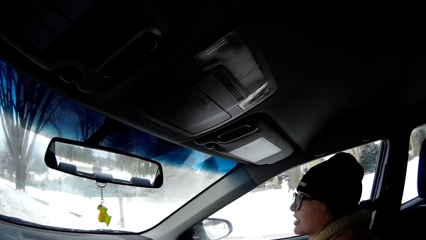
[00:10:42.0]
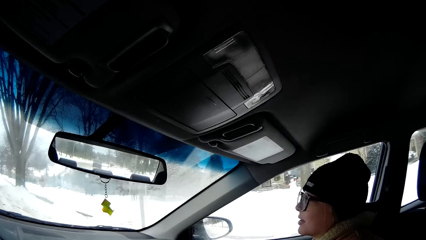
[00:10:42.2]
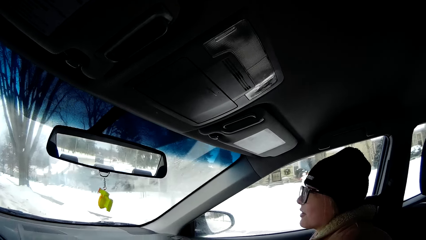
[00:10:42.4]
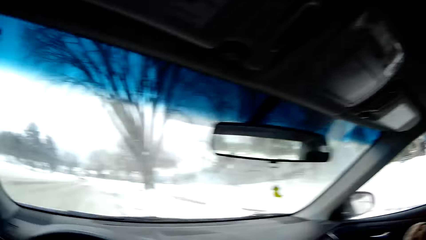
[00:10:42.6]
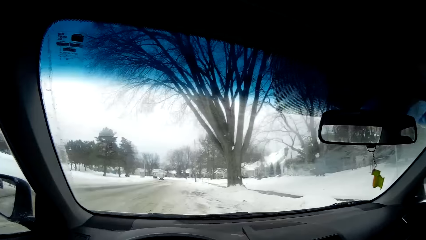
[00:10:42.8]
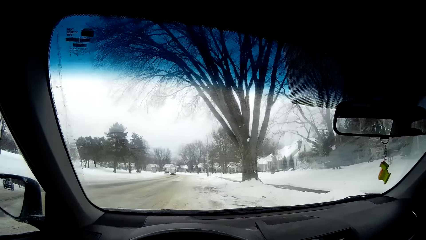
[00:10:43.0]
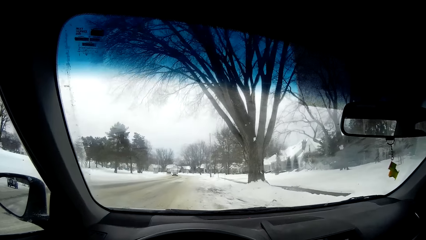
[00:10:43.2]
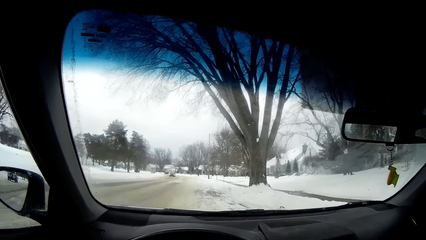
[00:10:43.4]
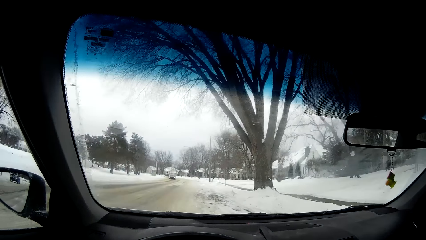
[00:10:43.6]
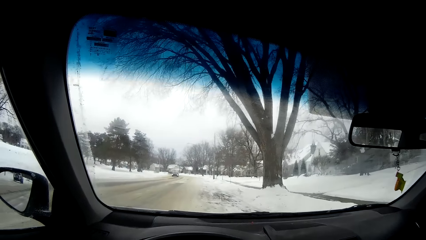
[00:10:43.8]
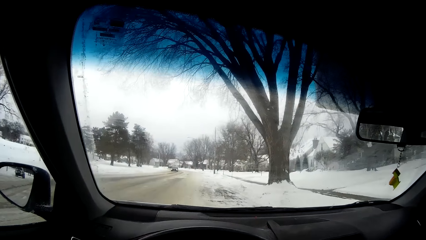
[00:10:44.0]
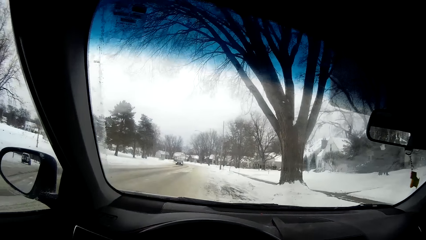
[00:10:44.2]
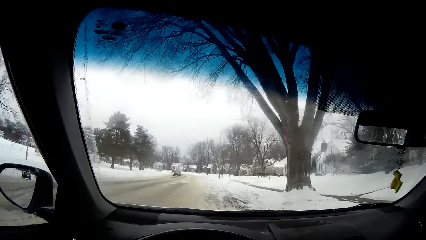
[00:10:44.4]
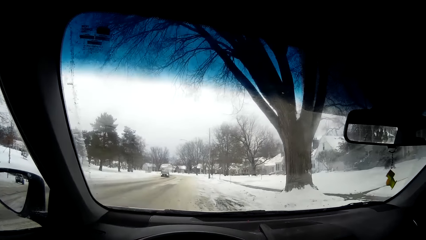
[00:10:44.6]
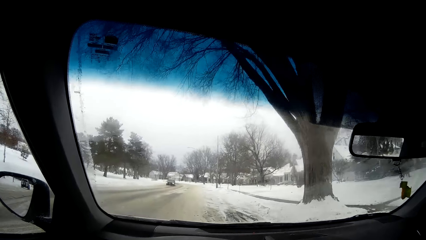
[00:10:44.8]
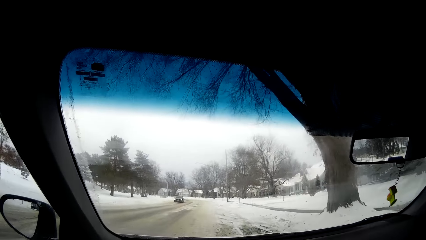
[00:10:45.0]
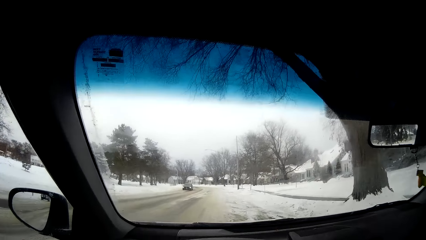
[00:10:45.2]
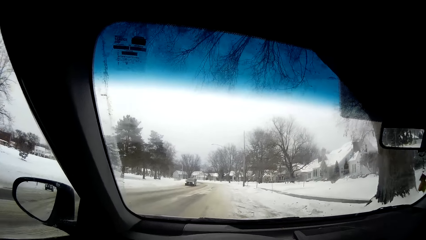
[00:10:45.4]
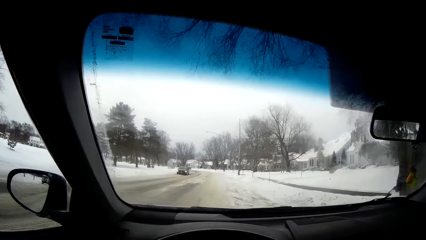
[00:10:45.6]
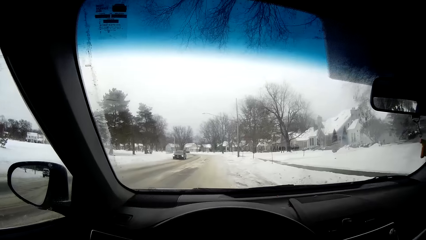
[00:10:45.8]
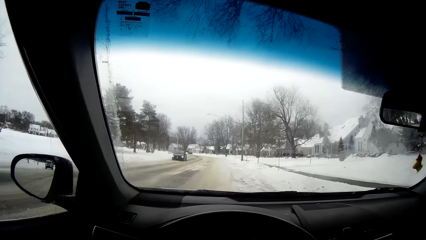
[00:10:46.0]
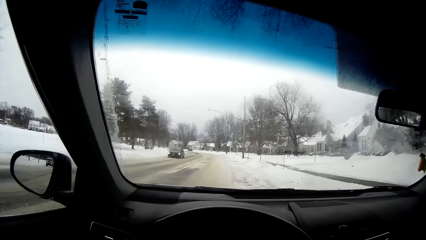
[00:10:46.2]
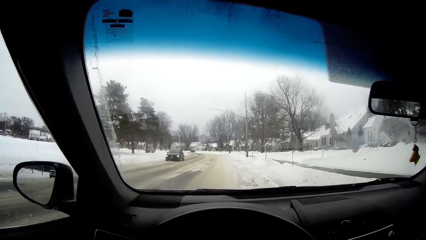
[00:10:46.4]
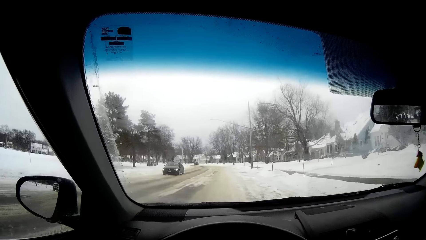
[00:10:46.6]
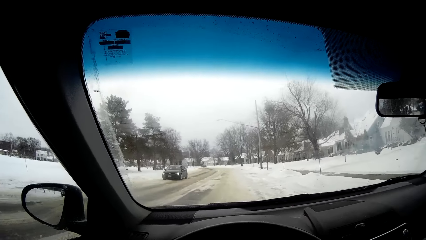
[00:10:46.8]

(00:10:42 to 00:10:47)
The camera wearer drives the car.

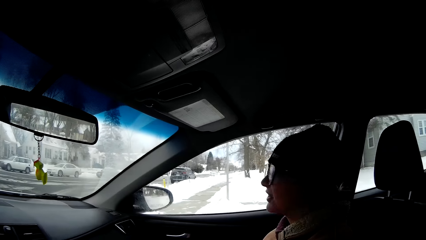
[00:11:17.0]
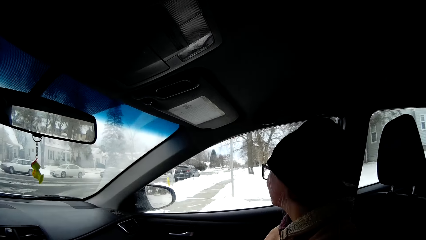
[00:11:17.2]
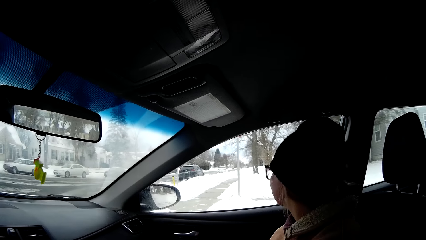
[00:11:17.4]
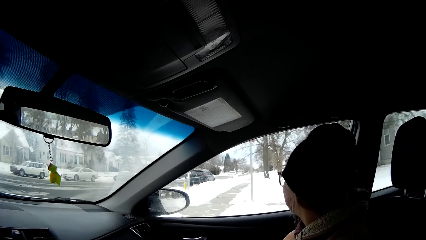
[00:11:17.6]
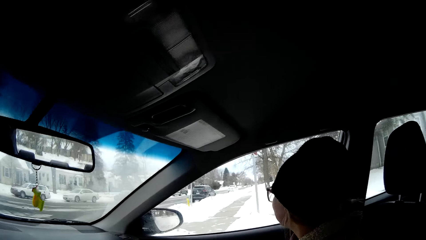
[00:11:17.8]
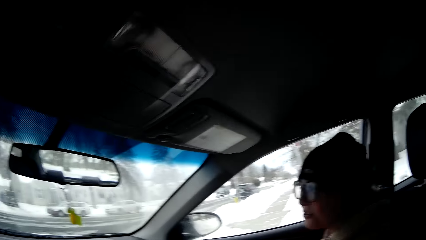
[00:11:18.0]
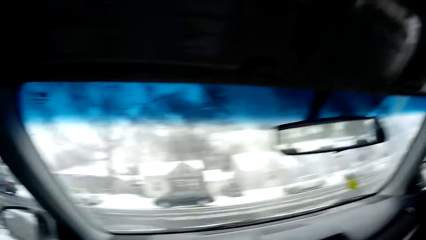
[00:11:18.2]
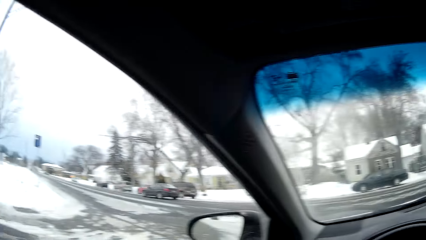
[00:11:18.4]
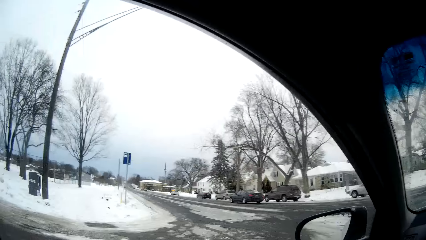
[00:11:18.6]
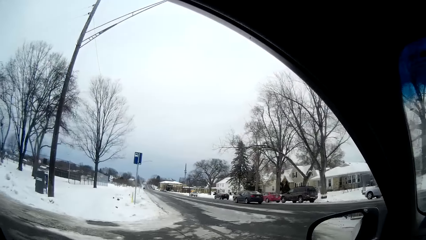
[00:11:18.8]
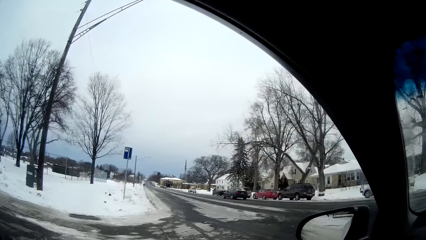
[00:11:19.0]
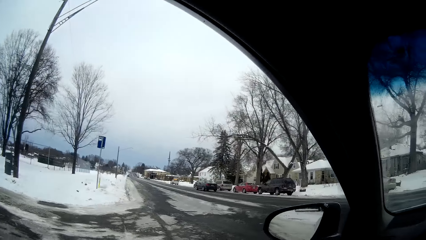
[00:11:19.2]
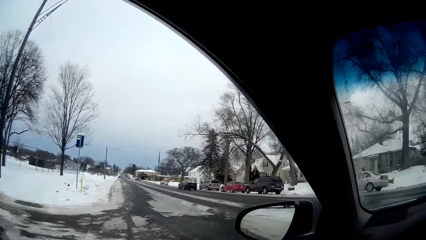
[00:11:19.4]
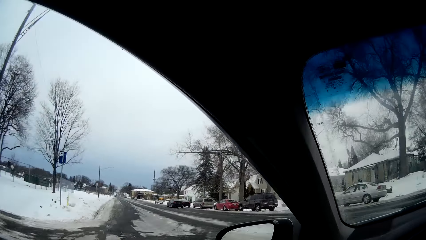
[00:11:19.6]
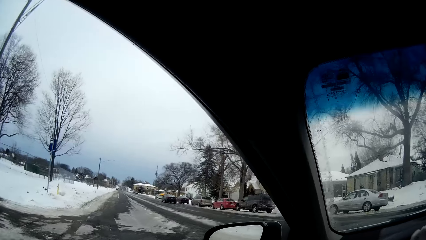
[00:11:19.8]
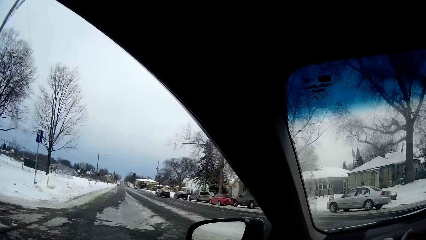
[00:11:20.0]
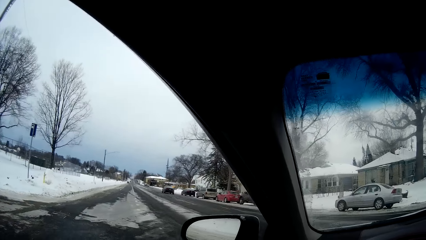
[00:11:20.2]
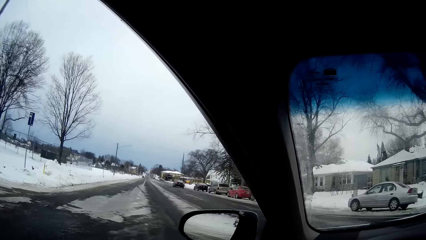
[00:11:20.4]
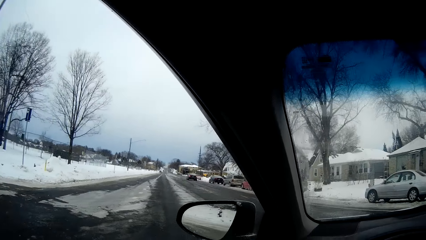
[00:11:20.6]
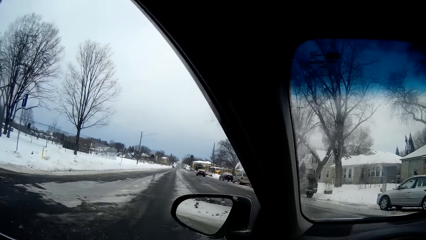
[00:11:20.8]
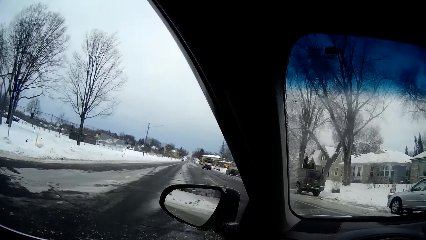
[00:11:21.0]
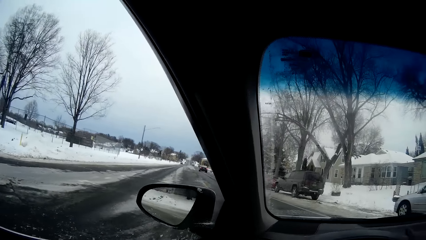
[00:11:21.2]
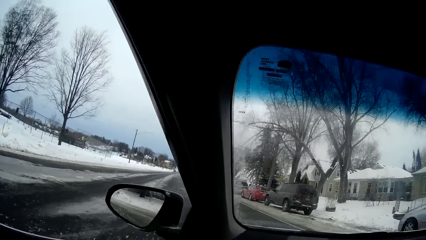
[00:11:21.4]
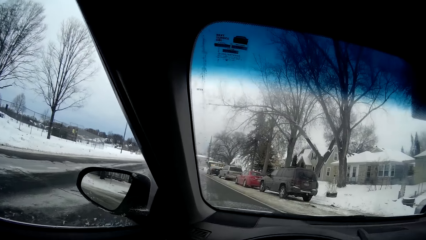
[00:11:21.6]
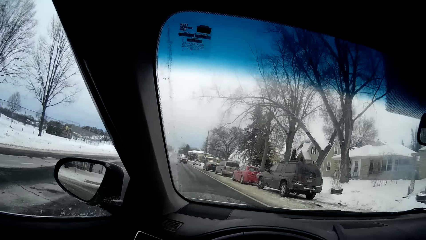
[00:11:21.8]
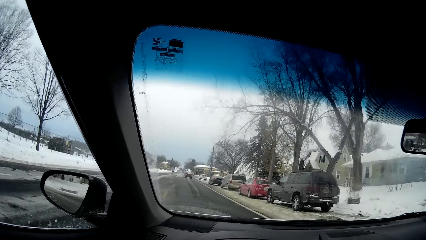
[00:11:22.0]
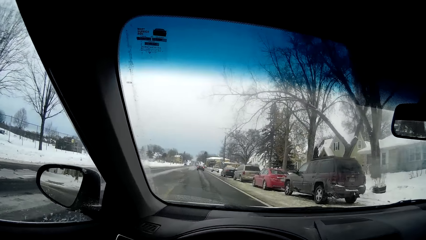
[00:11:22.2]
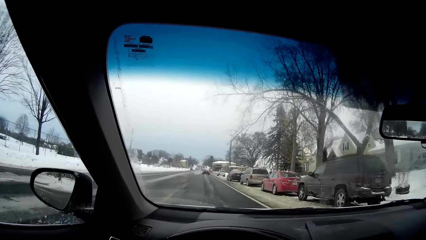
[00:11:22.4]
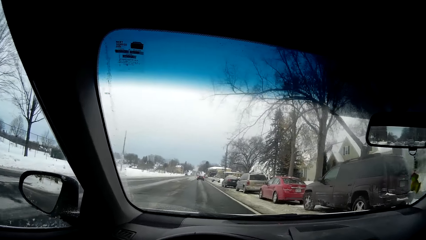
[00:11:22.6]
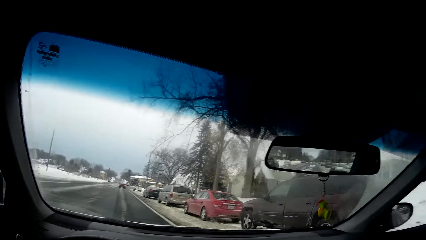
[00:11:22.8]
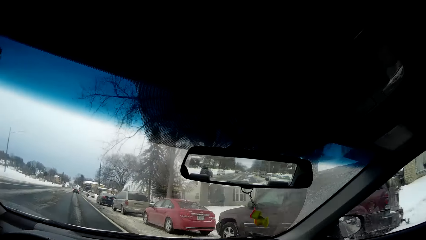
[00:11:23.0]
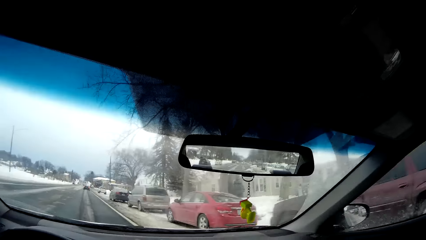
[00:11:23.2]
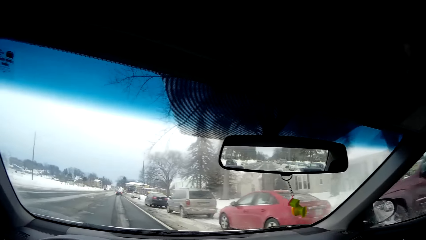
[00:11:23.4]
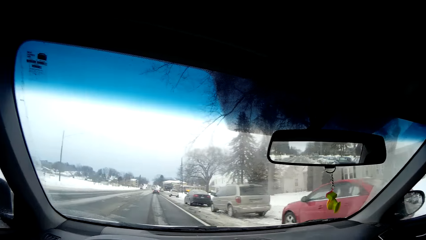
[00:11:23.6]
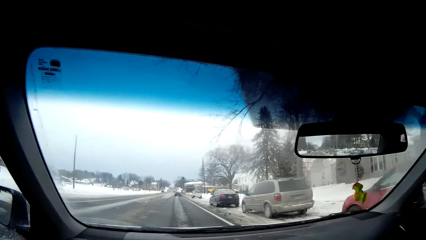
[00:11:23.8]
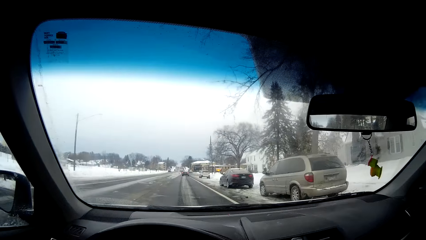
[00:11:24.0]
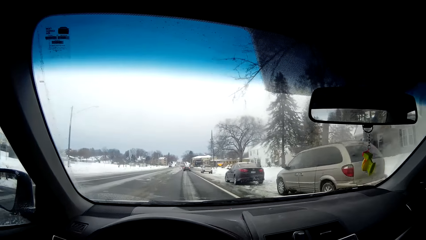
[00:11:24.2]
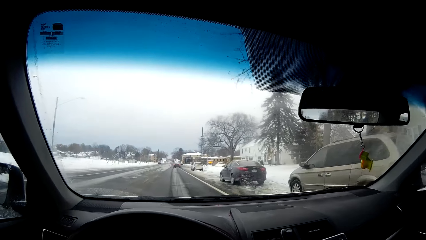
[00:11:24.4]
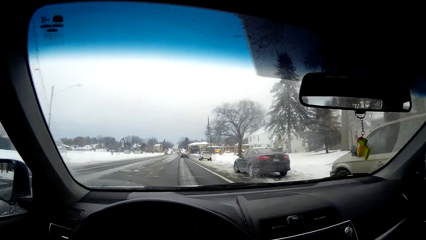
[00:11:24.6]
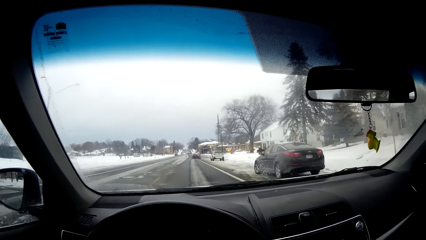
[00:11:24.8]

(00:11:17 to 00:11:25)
The camera wearer turns left.

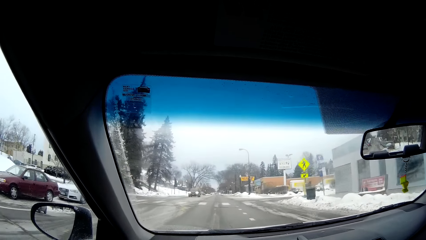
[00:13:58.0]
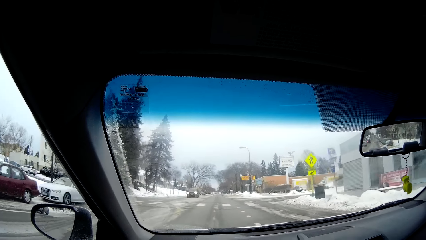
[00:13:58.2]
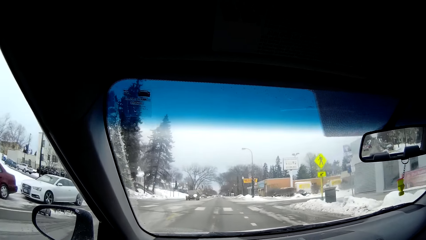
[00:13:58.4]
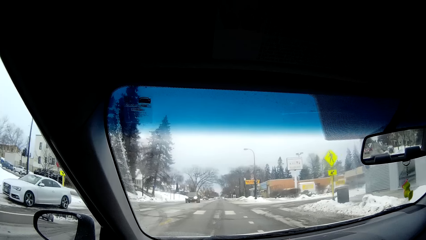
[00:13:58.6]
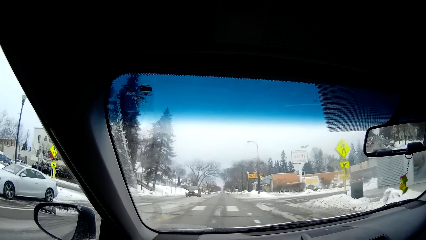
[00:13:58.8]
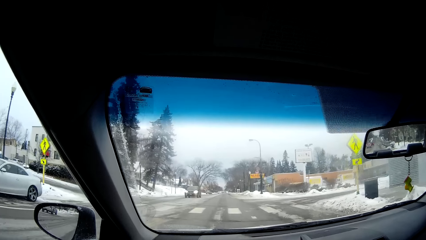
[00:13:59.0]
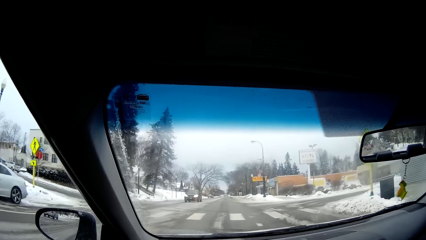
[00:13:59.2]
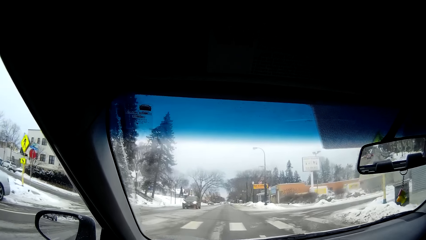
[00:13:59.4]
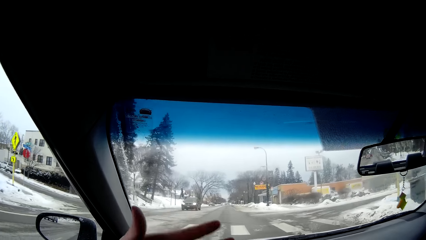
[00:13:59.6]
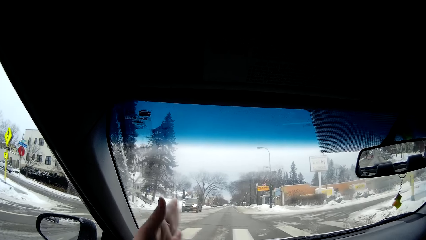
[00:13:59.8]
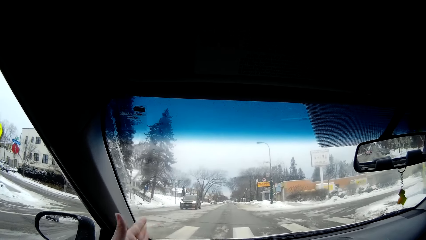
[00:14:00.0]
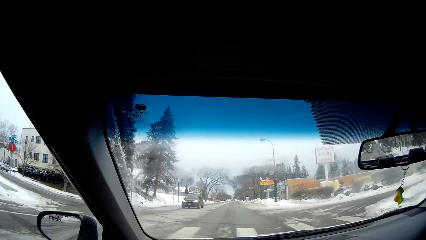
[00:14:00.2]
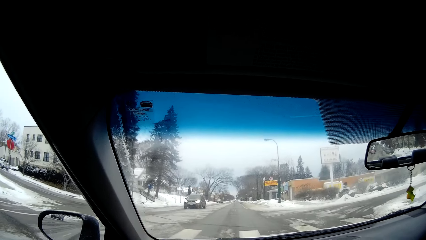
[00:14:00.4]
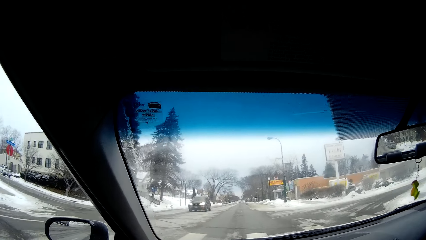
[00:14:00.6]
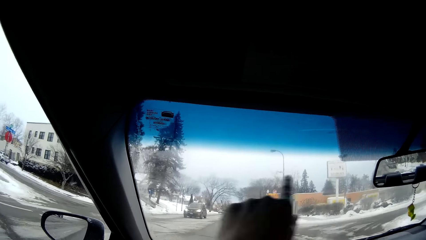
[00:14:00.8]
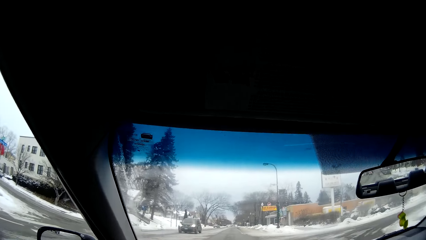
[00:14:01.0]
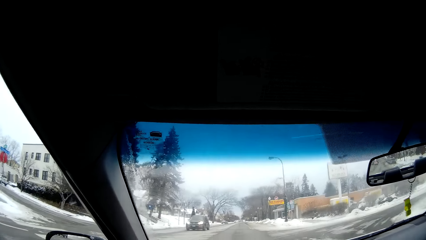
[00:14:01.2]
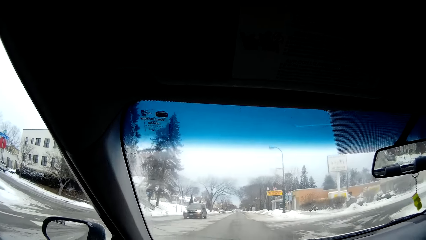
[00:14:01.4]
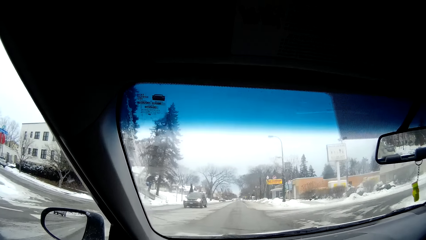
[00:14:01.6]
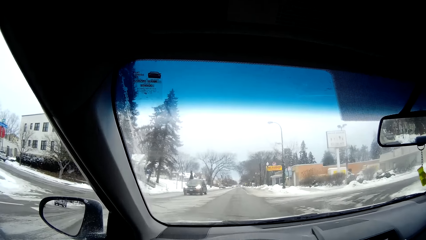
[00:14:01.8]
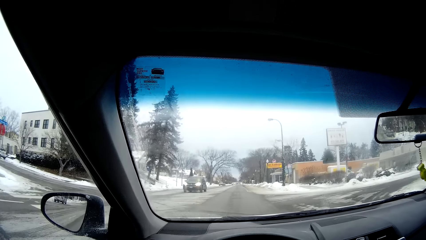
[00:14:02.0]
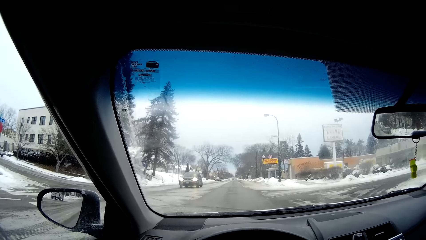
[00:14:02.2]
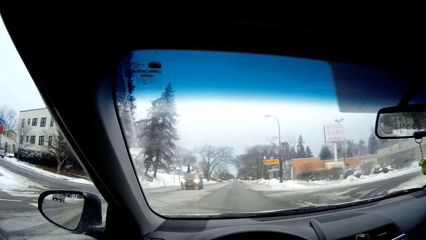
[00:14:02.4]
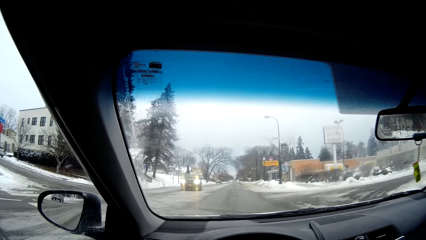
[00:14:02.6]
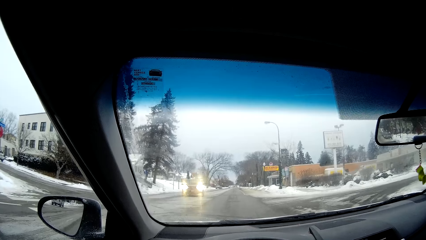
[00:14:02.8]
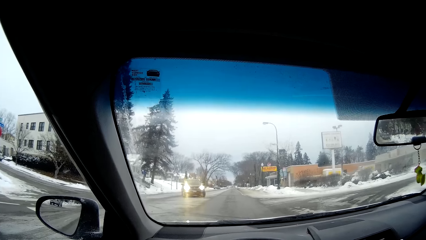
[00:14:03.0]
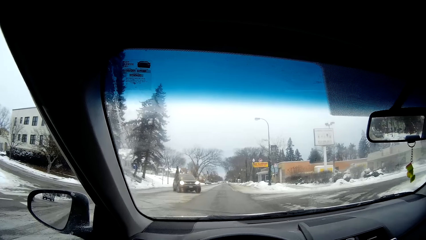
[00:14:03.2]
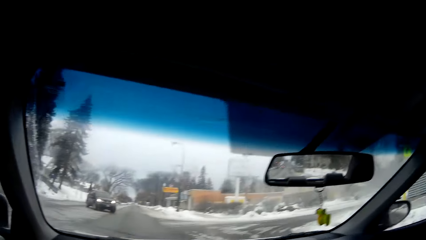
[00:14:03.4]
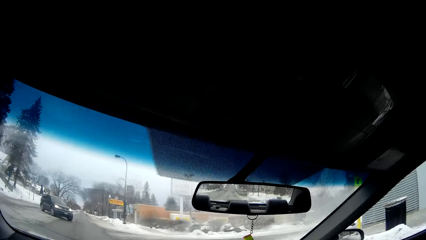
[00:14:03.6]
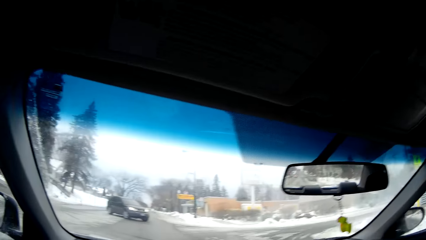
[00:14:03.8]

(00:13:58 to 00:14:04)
The camera wearer gesticulates with the left hand. They gesticulate with the left hand again. They stop the vehicle.
